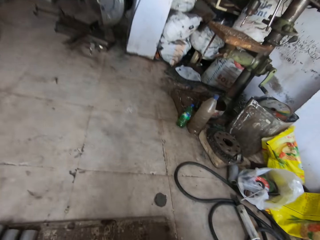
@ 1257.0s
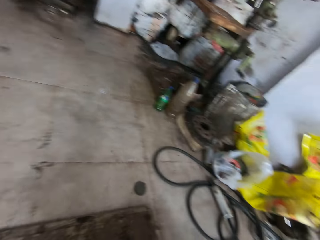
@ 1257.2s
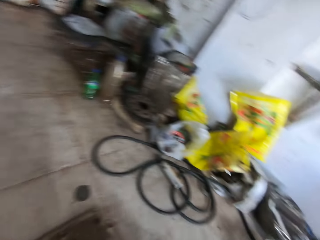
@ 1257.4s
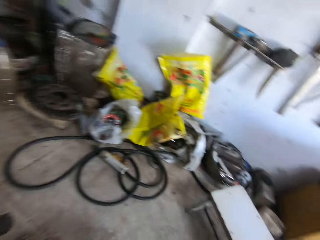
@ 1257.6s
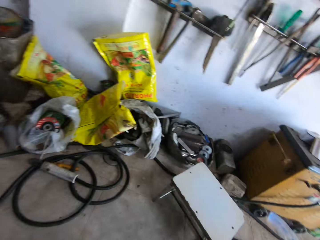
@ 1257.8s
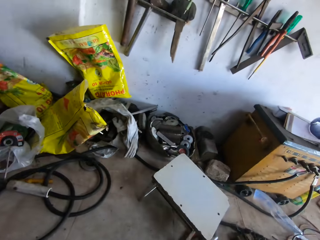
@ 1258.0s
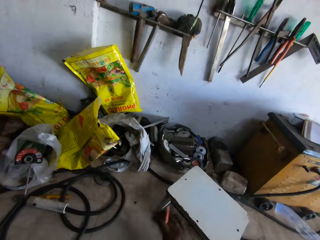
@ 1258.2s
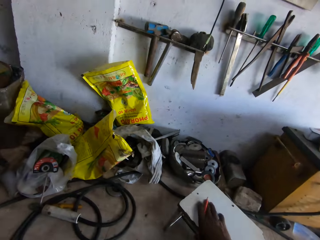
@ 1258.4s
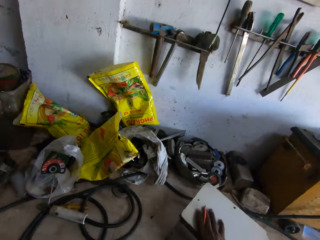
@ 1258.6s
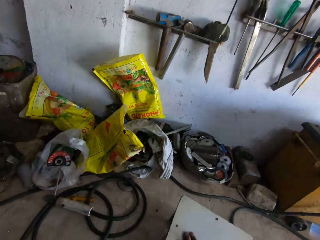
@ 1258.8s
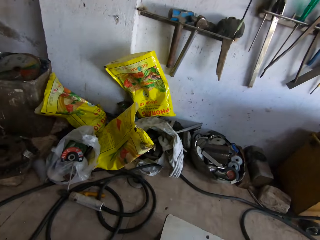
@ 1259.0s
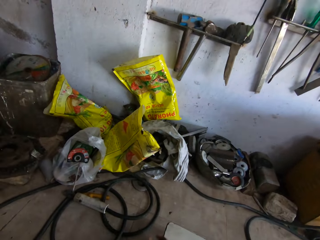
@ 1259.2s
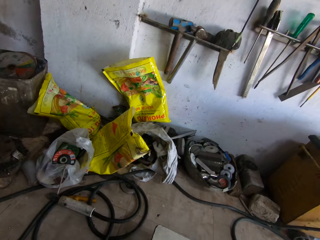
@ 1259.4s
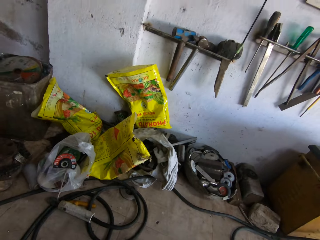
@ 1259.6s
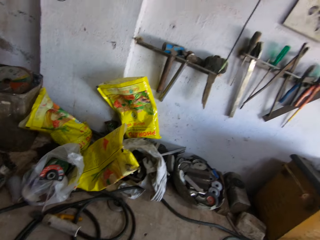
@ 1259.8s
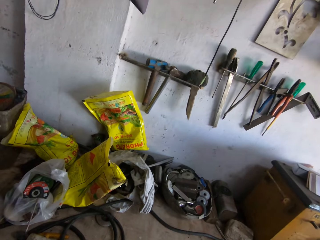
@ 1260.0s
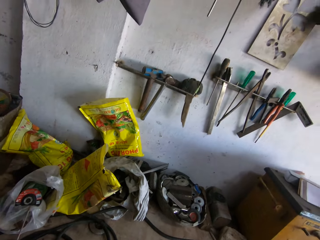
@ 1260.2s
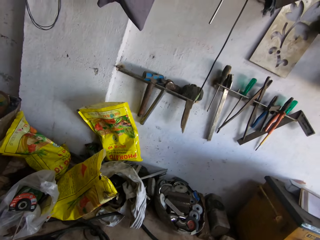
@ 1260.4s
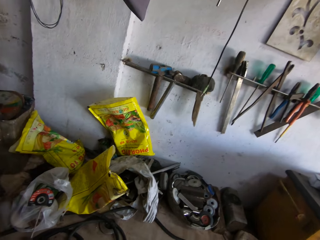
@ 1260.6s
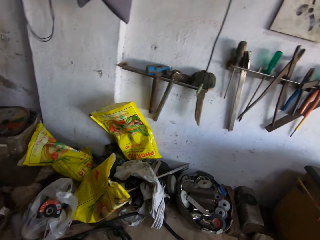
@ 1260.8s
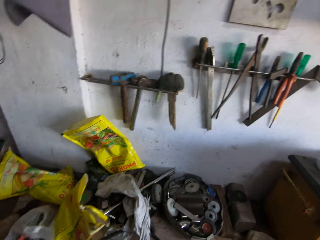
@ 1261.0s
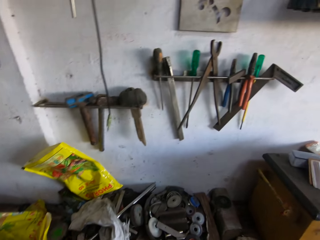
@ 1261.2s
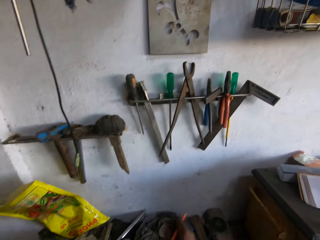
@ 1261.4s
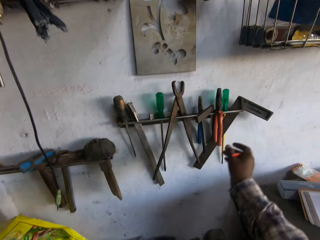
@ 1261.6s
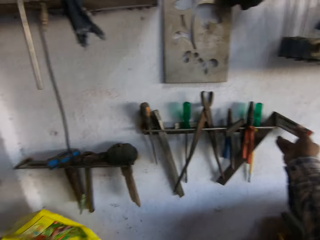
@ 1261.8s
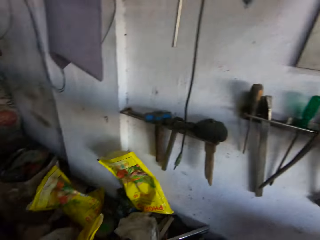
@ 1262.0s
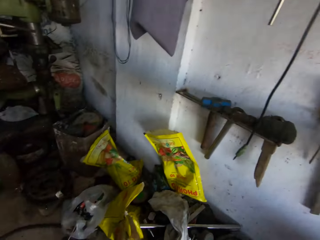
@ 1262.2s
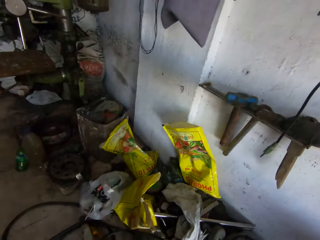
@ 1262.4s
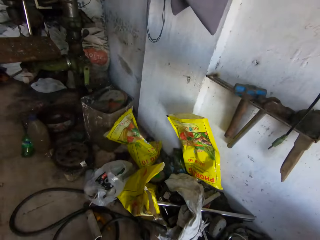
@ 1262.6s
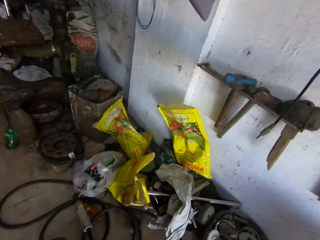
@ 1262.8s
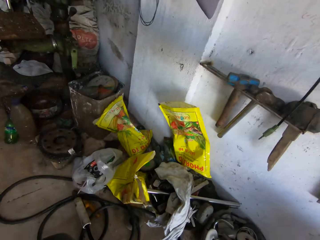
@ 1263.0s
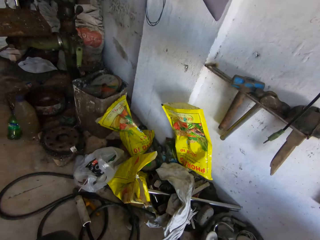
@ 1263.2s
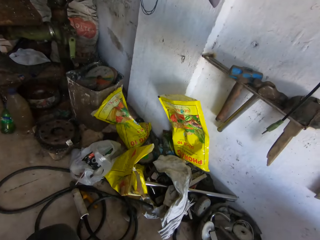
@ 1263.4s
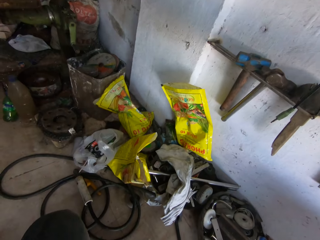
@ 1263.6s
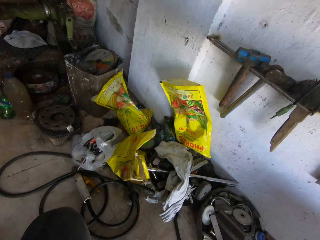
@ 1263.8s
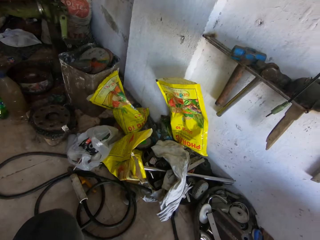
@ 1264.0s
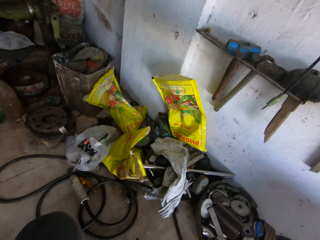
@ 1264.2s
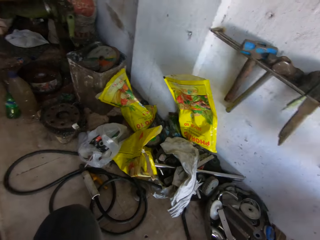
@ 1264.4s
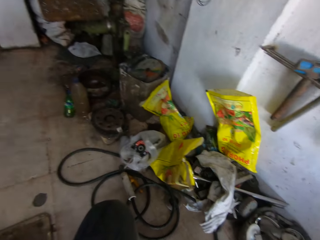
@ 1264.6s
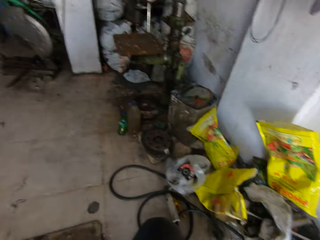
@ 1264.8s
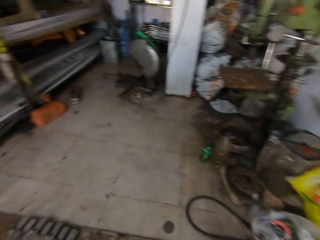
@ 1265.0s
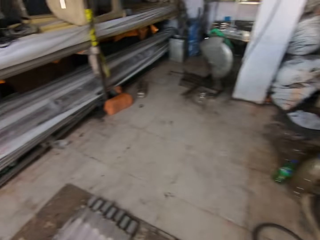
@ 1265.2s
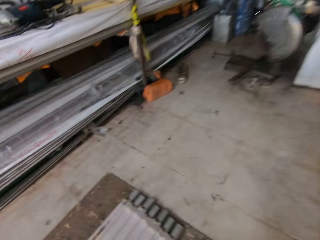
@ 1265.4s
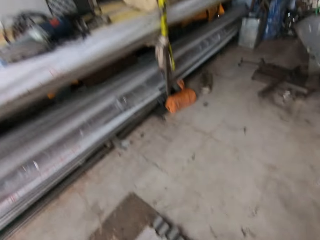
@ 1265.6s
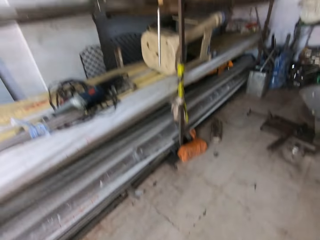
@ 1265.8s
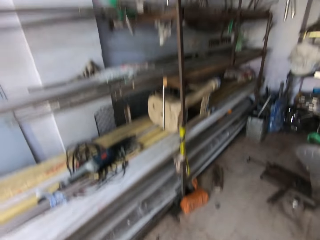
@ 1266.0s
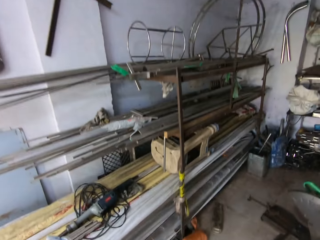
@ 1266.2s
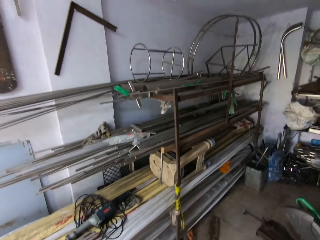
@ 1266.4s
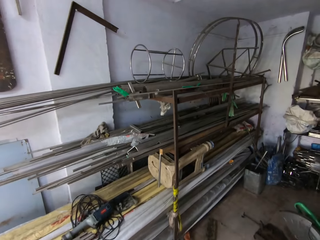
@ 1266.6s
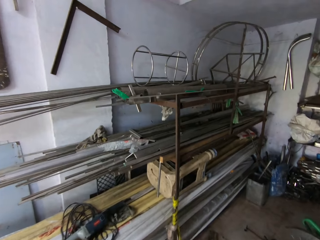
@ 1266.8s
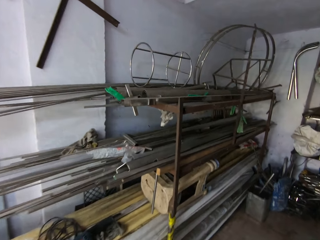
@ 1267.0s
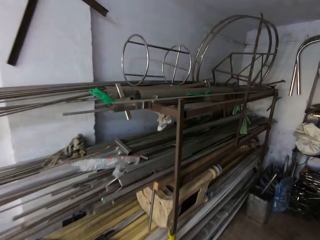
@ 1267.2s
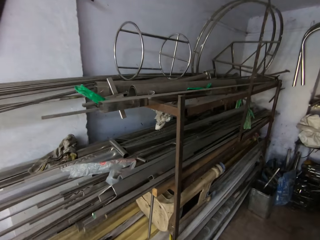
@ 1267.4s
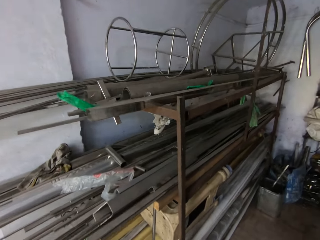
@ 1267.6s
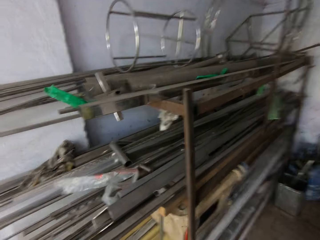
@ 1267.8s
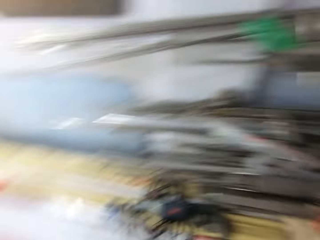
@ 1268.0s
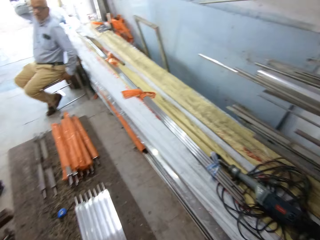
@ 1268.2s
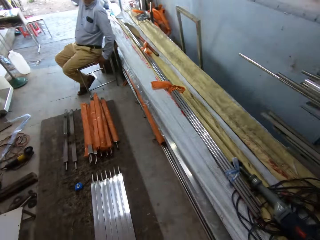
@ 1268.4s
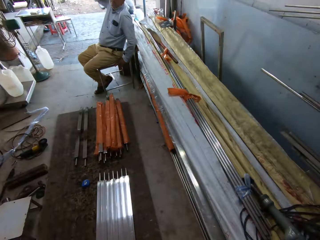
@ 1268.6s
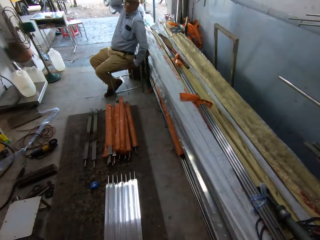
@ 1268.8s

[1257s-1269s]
The camera wearer looks around. They walk. They pull a stool. They pick the stool. They look around. They pick a squared ruler from the wall. They look around. They walk.

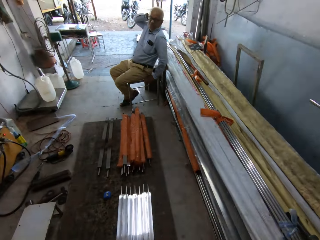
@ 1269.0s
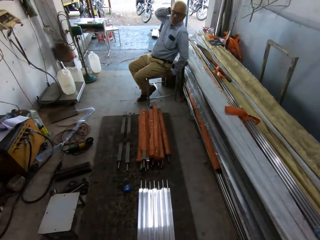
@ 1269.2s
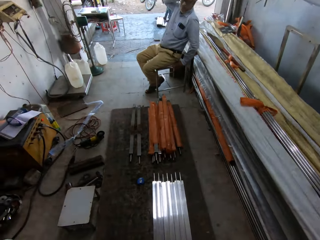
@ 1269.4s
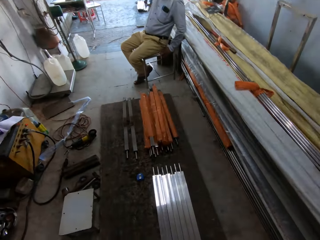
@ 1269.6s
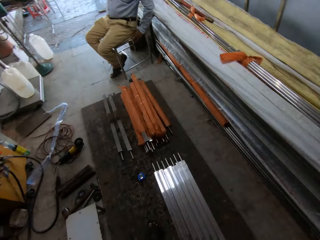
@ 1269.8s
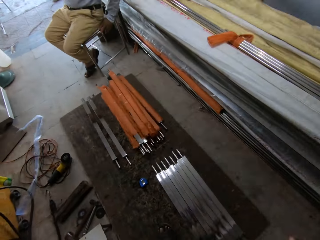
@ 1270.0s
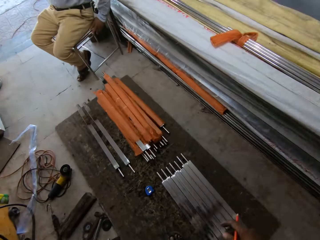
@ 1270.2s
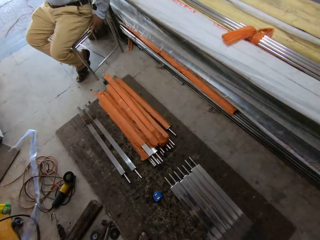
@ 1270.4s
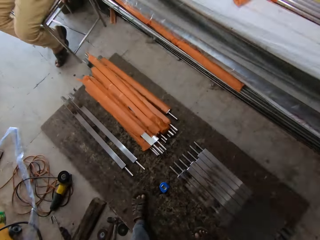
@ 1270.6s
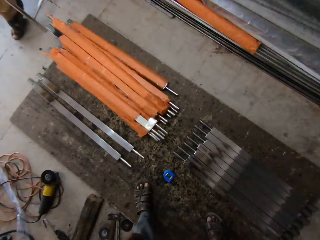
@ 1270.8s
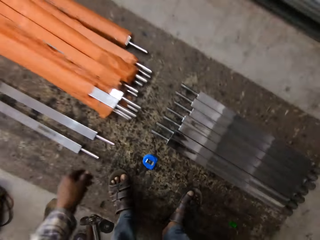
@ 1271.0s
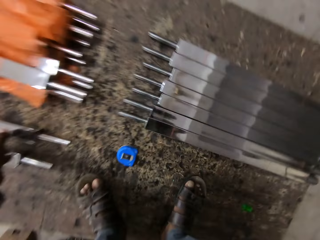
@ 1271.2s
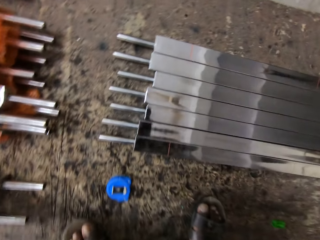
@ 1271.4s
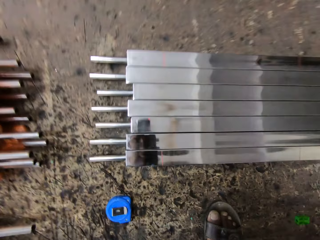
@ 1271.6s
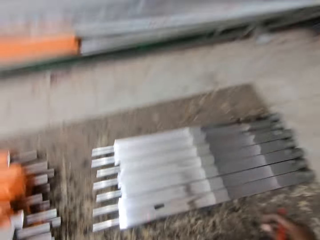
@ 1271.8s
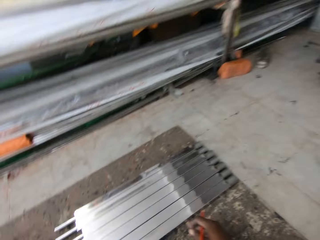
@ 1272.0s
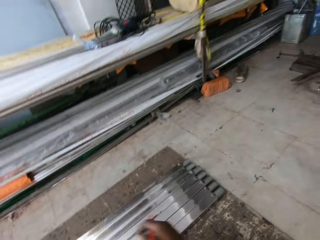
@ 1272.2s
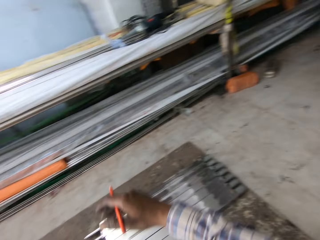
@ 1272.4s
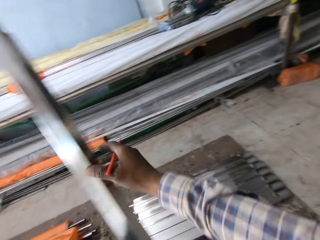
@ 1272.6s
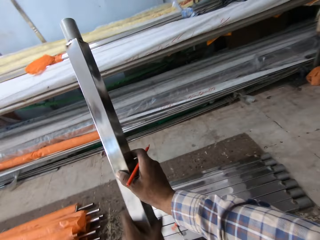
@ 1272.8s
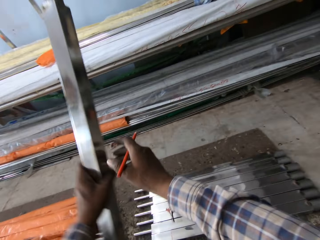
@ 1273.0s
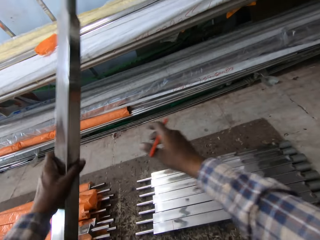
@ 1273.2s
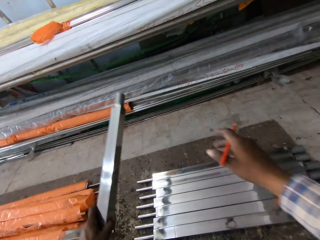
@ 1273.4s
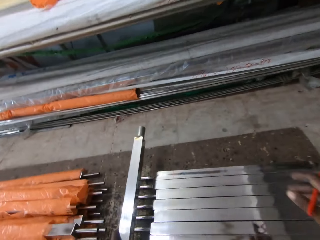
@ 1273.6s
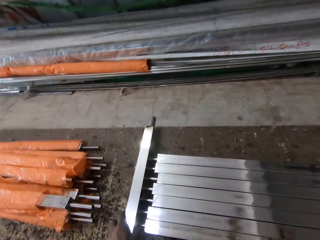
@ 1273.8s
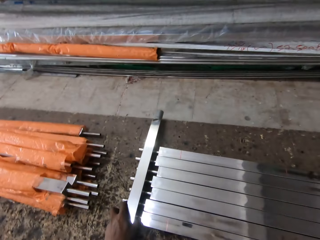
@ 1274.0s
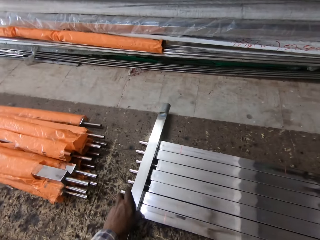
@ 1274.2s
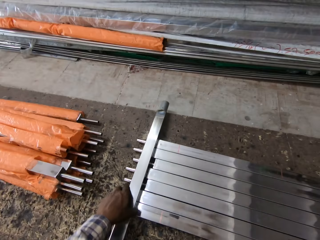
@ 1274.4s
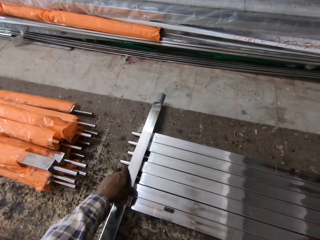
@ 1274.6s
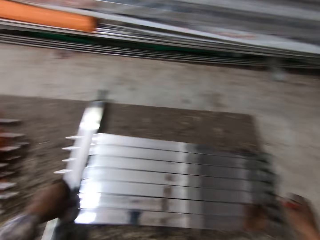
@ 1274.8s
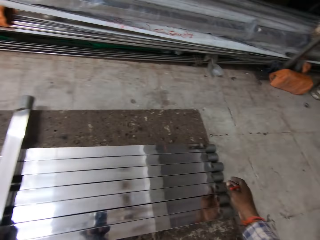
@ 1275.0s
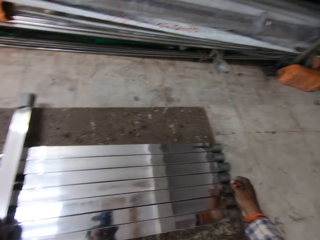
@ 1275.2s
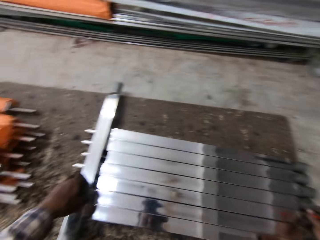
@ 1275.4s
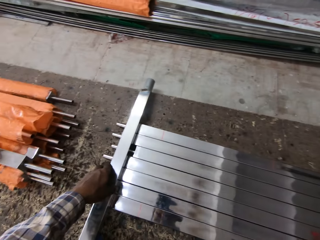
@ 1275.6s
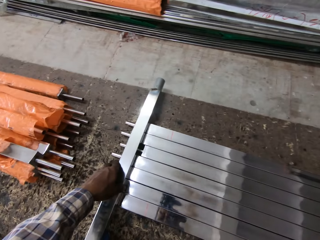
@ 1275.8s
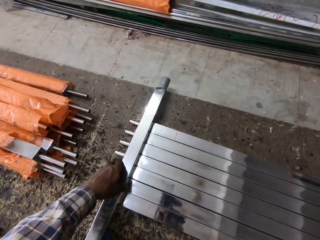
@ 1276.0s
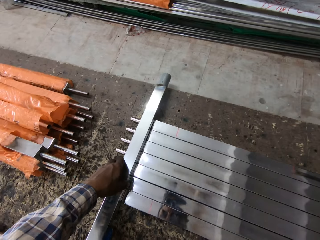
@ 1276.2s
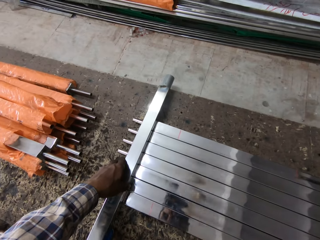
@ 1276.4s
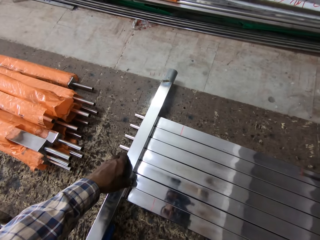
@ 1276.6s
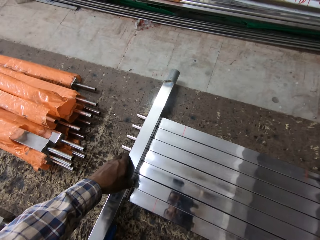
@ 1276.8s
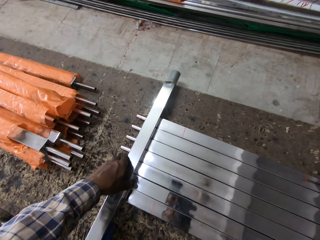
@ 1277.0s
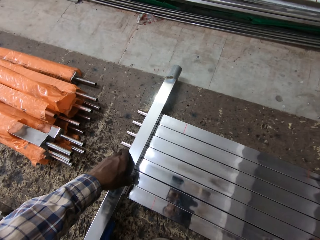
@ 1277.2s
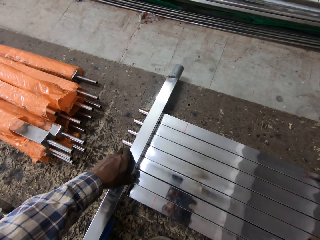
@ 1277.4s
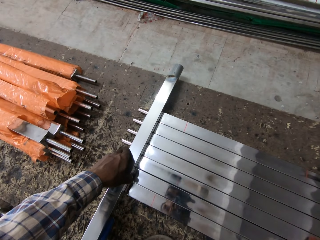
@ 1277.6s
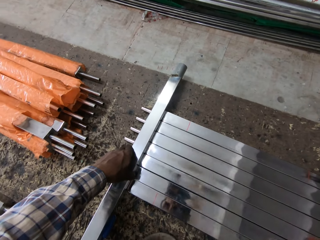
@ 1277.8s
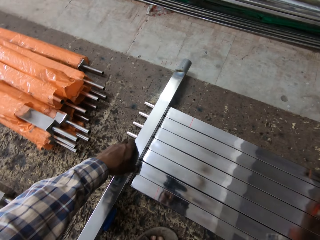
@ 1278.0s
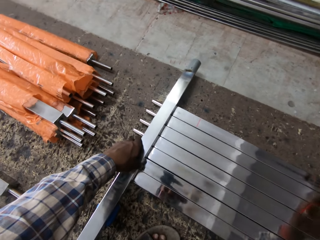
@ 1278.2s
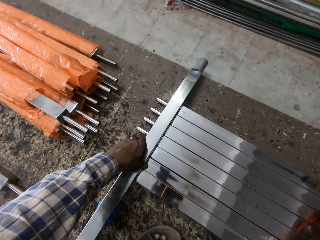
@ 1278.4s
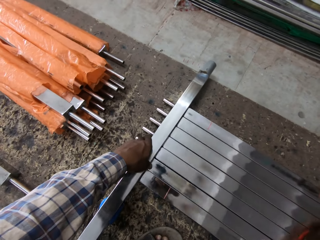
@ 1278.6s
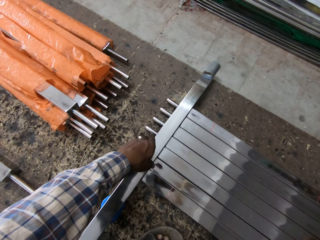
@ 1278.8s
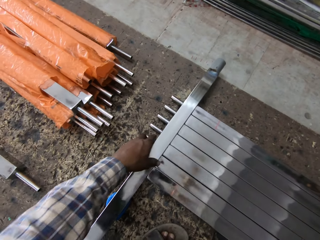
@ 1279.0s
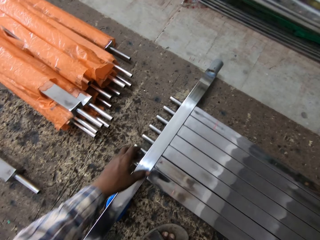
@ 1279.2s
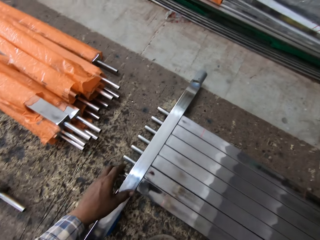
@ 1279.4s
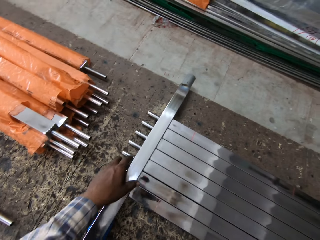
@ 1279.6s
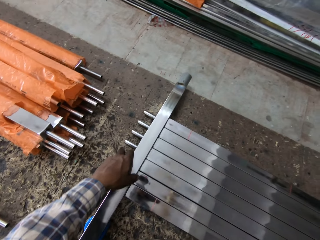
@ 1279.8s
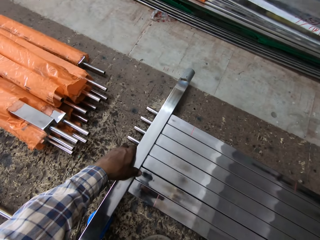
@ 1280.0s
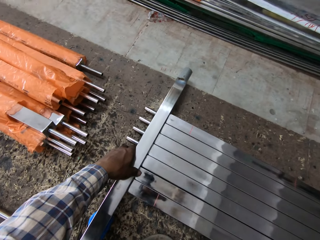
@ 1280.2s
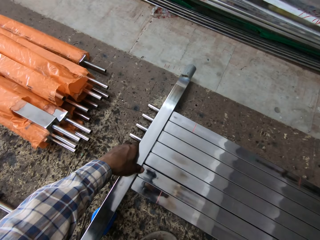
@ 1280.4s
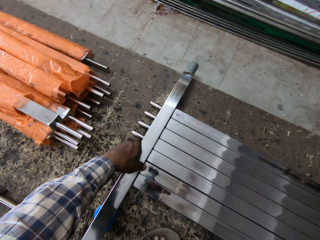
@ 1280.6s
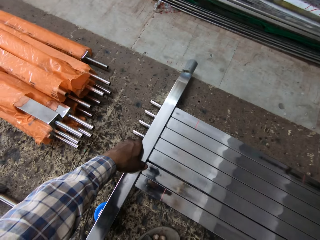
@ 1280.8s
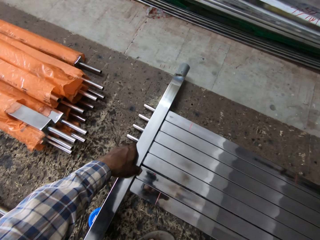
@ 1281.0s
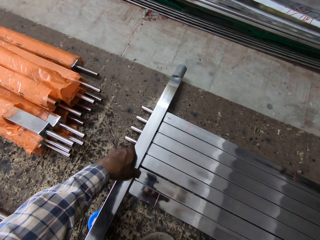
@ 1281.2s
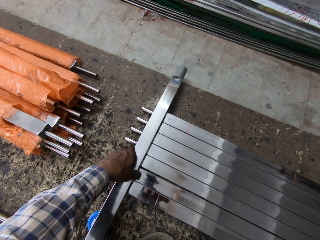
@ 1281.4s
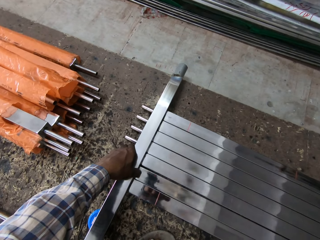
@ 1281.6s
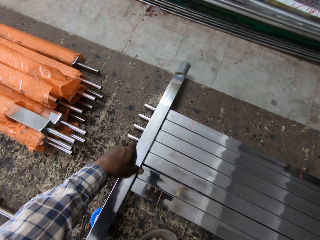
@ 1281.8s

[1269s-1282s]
The camera wearer picks a metal bar from the floor. They move the metal bar to the right hand. They lower the metal bar to the floor. They put the metal on metal. They fix the metal bar to the other metals. They adjust the metal.
